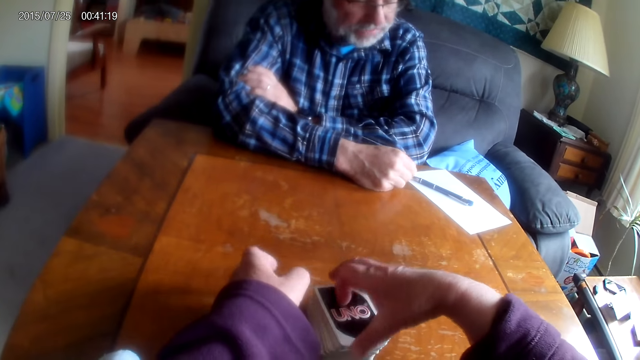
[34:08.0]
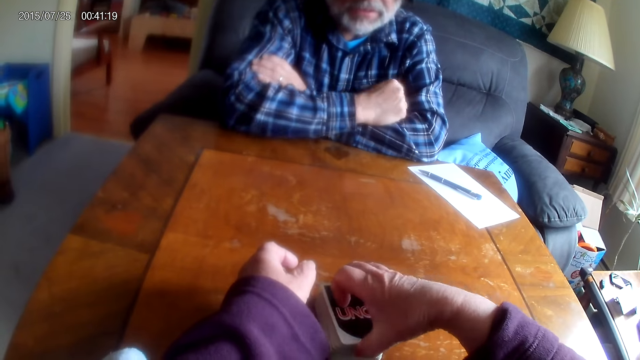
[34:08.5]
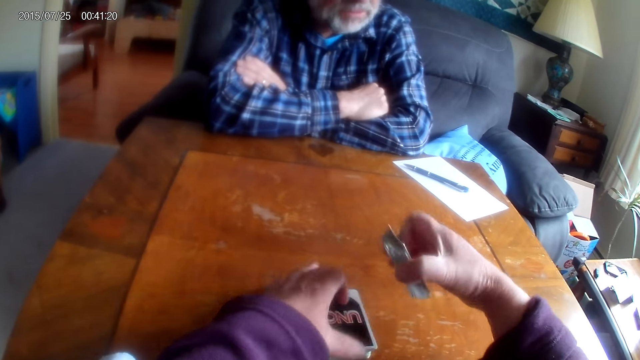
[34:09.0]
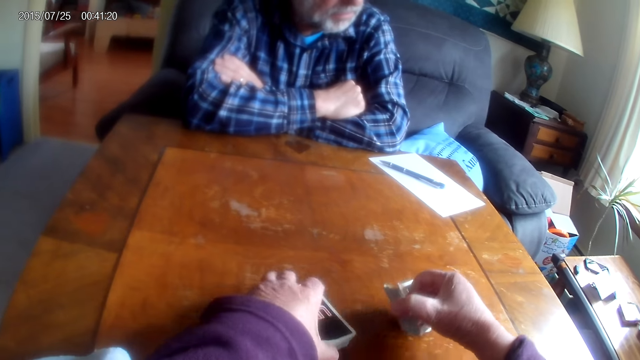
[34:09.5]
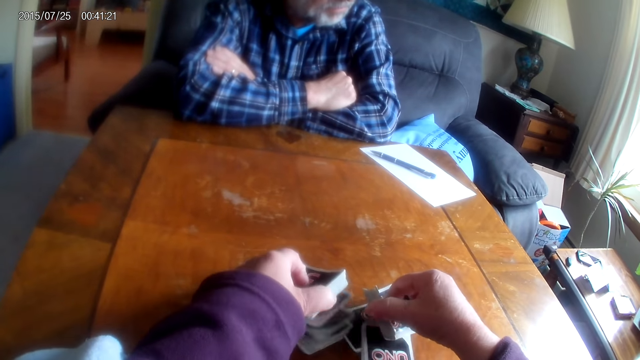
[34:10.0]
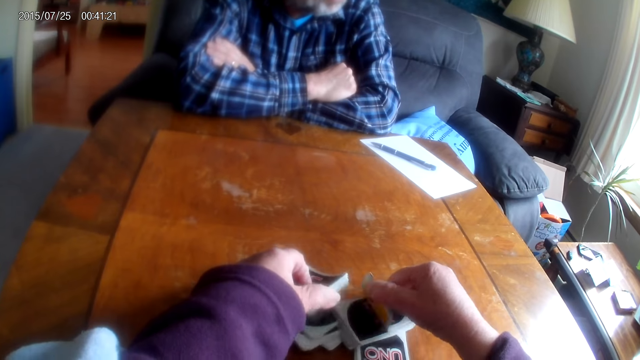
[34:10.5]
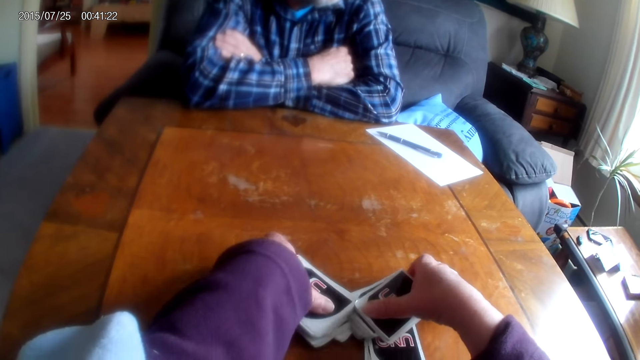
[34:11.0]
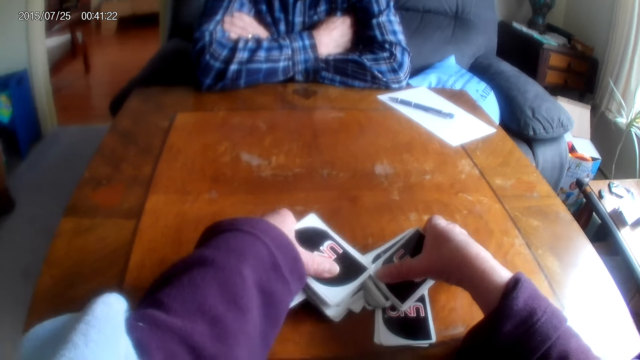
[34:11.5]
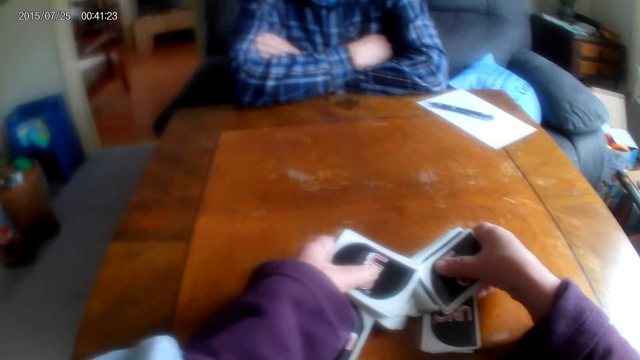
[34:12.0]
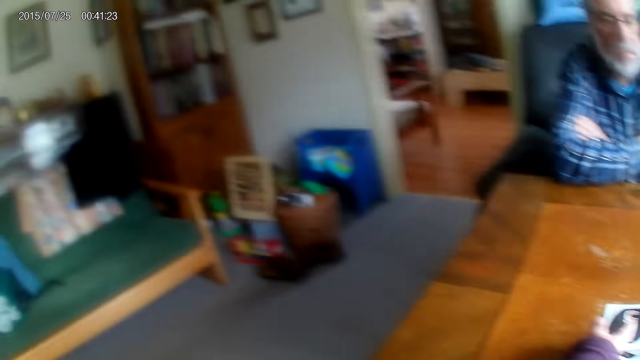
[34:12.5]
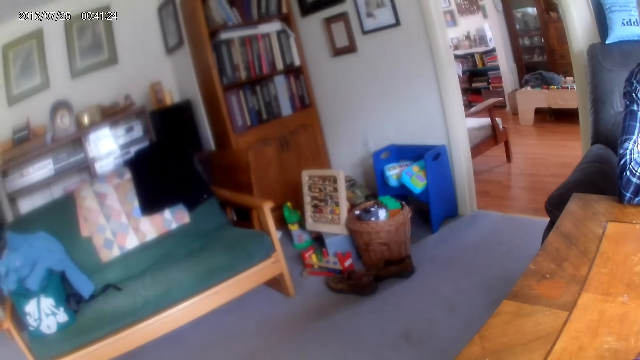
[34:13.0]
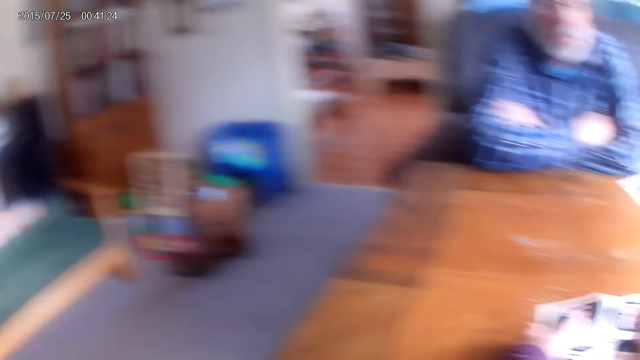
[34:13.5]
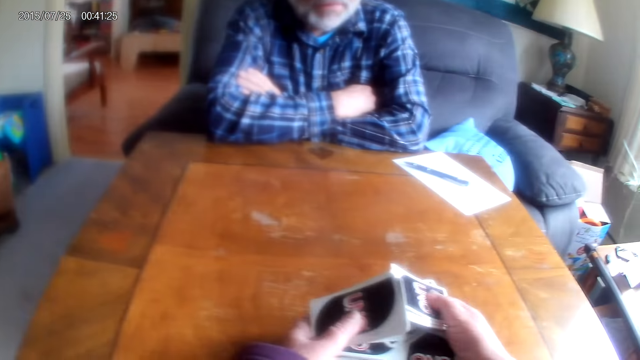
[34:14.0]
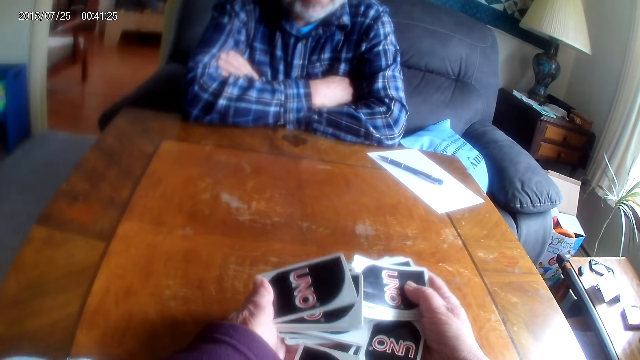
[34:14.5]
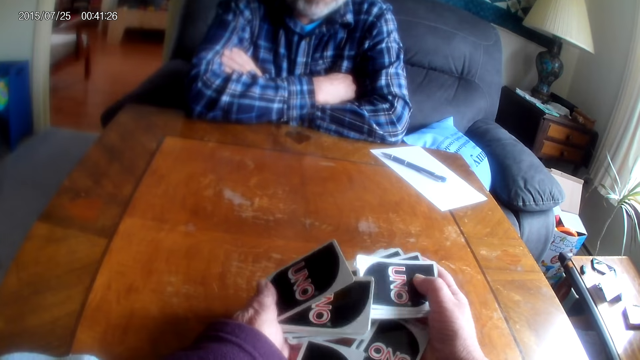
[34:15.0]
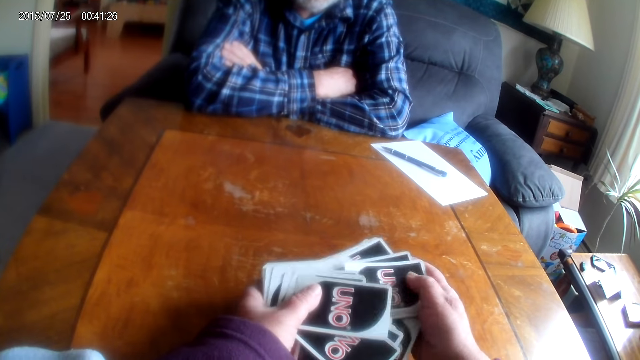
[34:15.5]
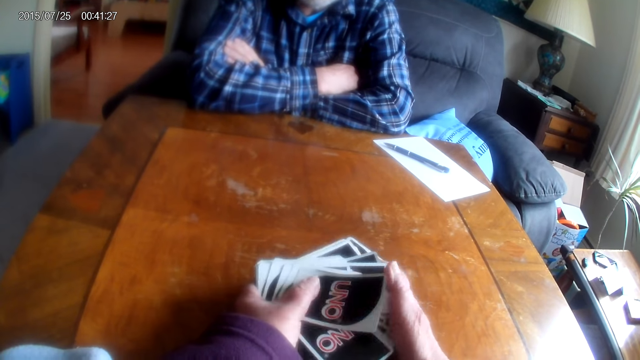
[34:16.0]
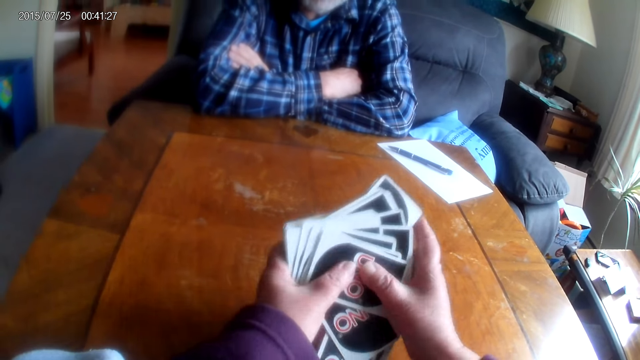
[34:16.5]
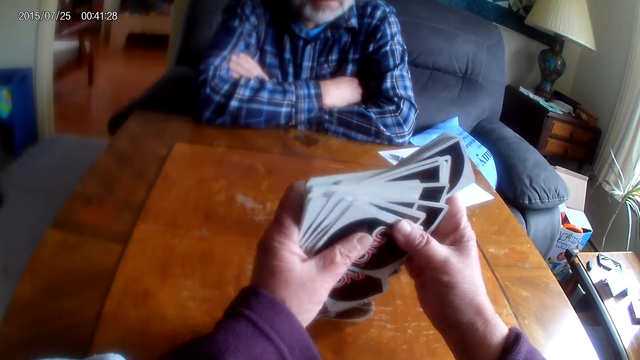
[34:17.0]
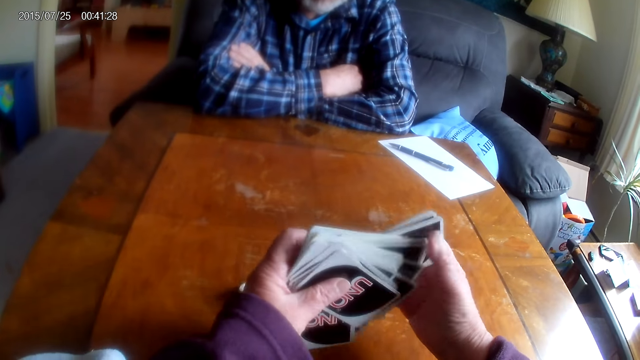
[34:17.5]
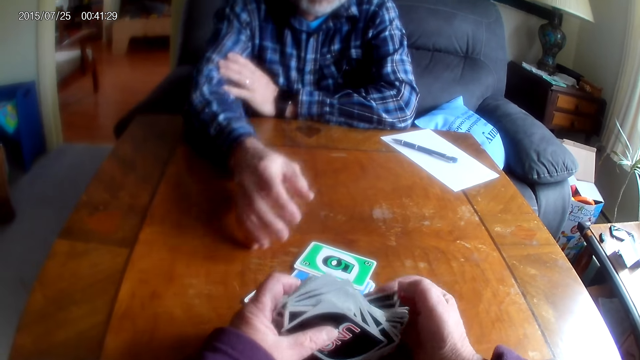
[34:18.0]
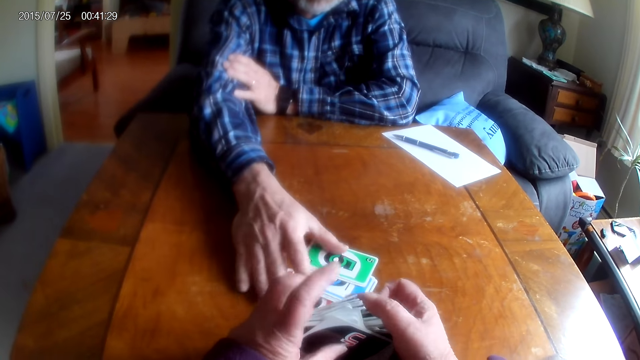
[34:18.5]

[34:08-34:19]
The camera wearer looks around the room. They arrange cards.

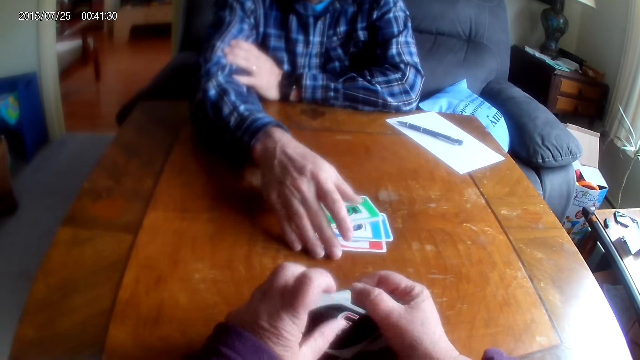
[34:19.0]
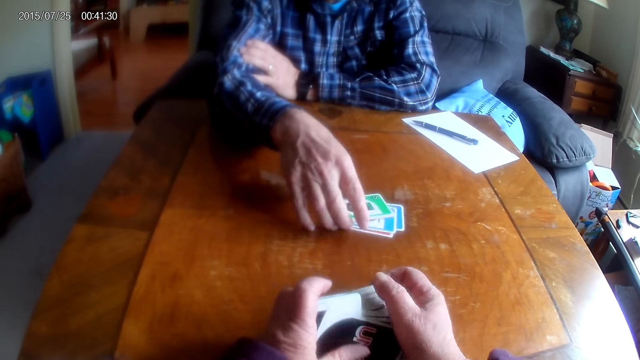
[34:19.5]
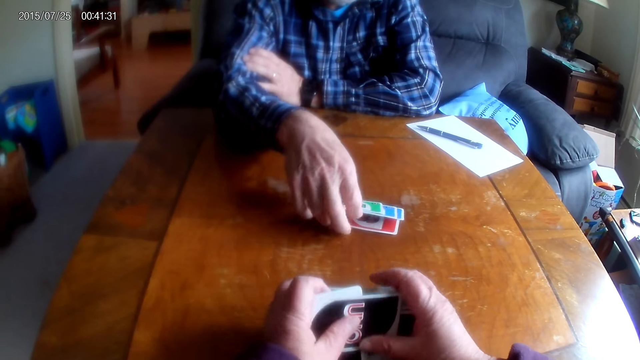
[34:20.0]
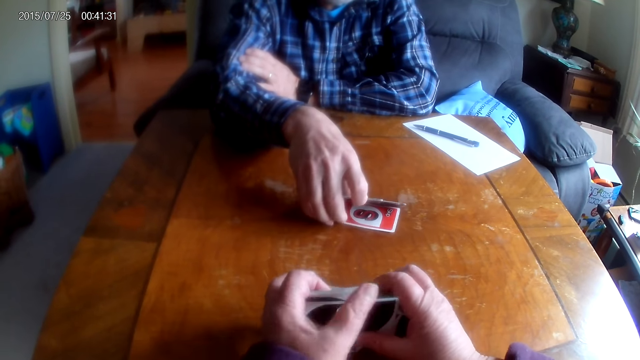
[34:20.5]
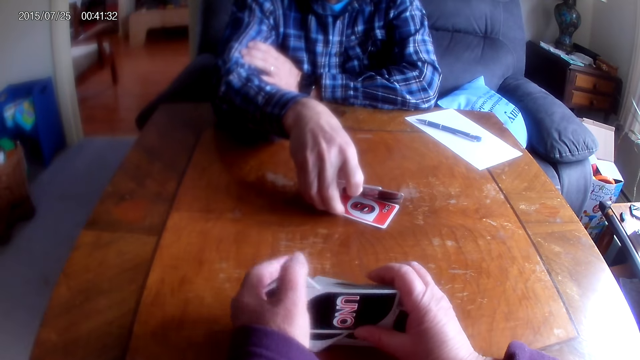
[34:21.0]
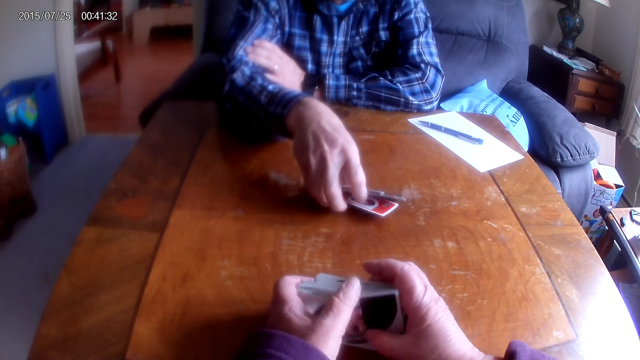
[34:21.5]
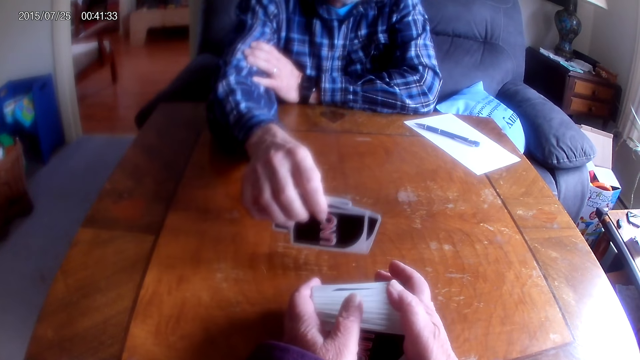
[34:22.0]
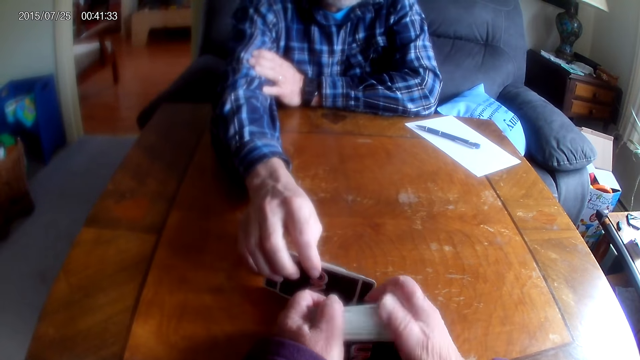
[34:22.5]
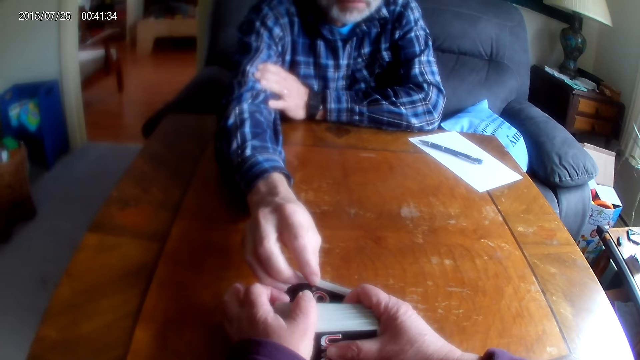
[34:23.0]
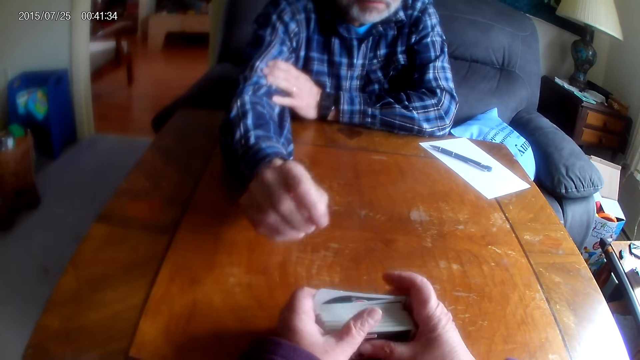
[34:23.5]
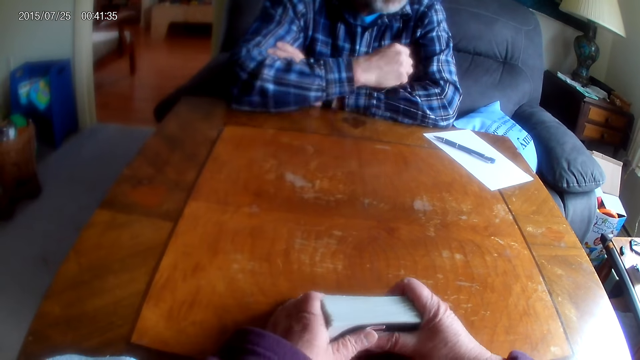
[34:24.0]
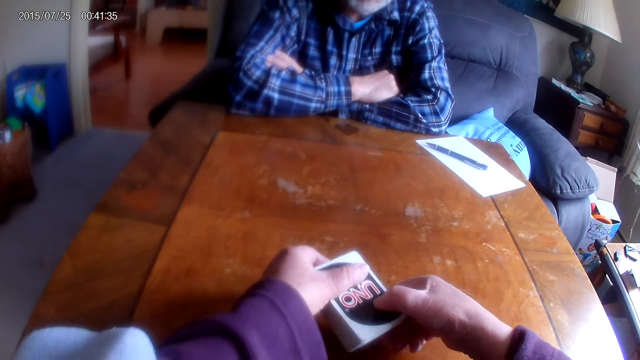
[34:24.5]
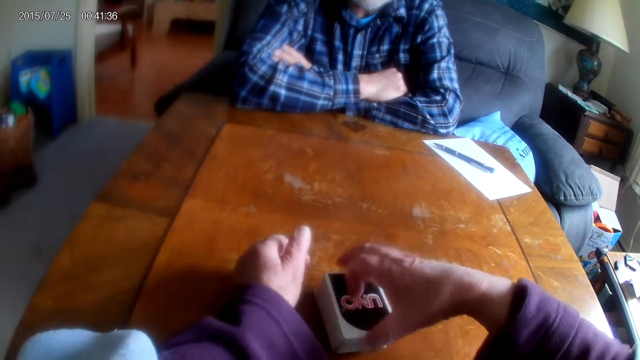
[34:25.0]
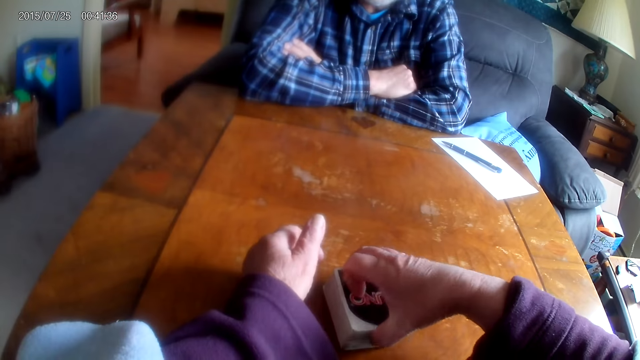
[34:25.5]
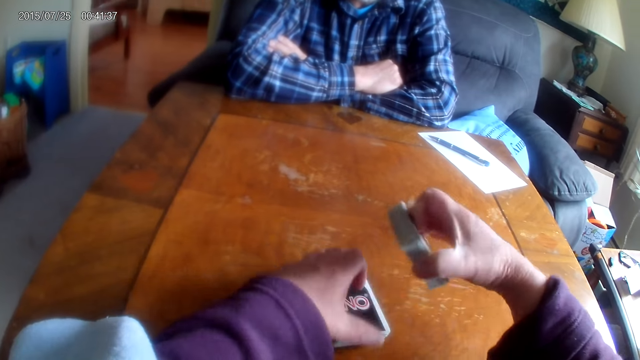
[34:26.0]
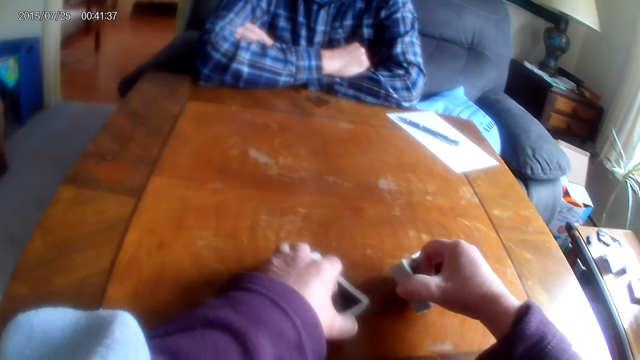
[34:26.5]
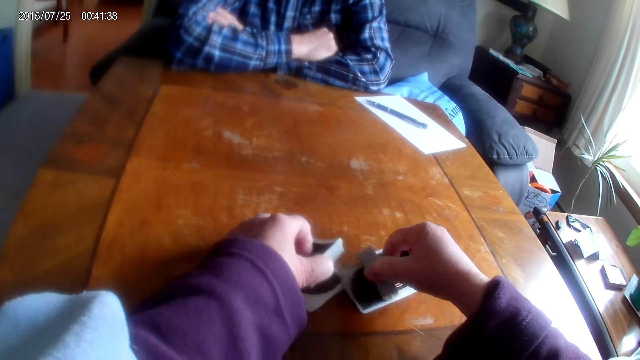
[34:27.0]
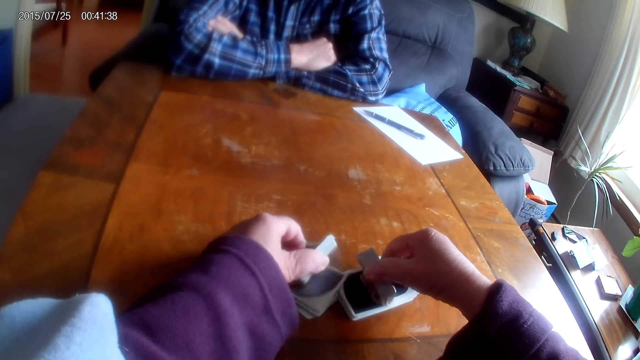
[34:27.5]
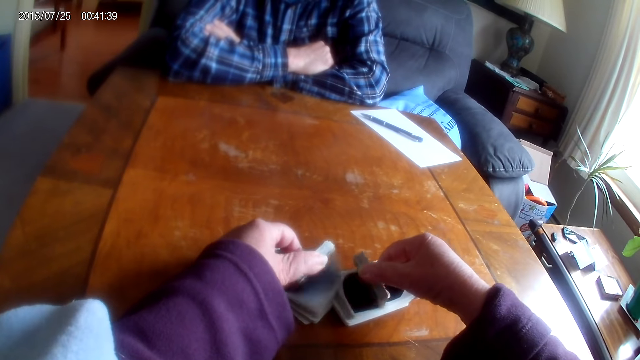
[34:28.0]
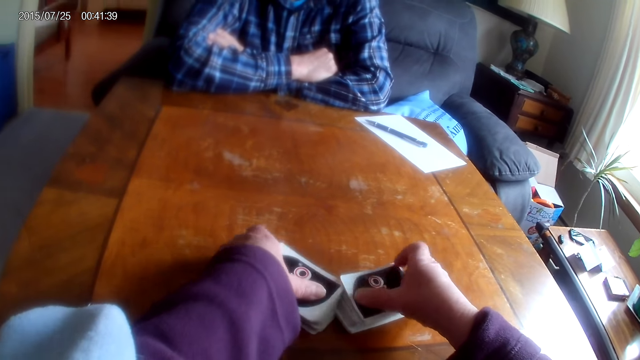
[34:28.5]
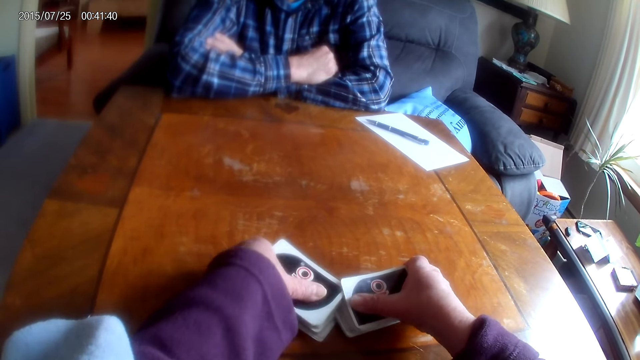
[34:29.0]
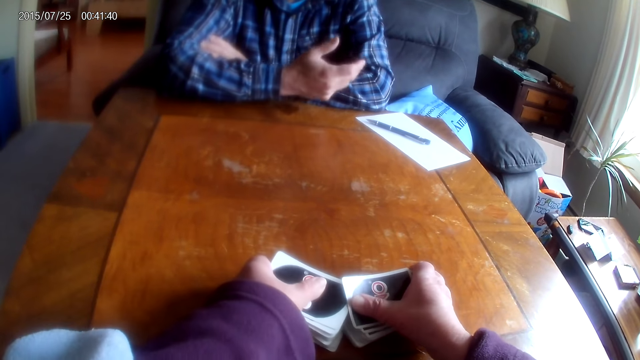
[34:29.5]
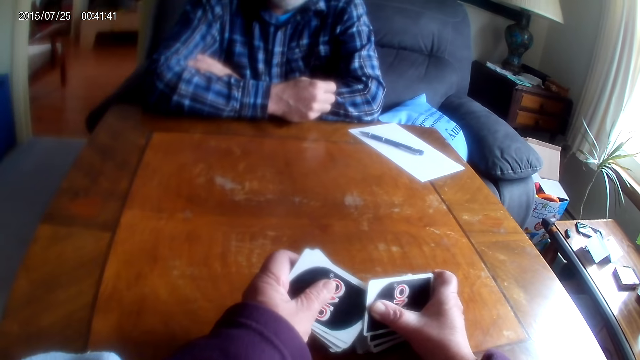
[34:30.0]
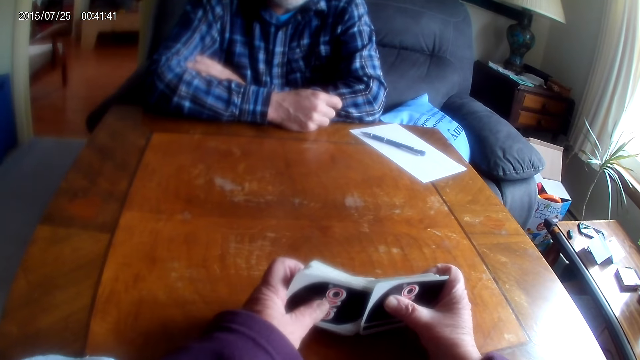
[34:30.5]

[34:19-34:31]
A man picks cards from the table. The camera wearer arranges the cards. The man hands the cards to the camera wearer. The camera wearer arranges the cards on the table.
